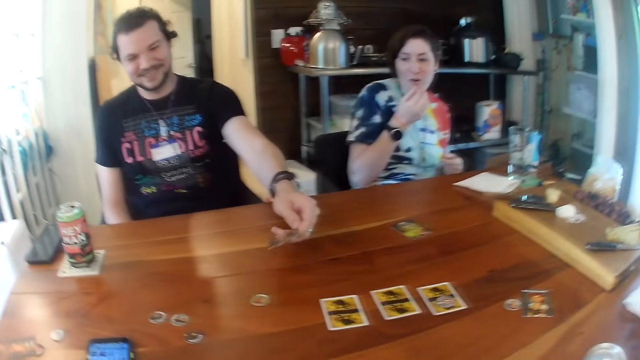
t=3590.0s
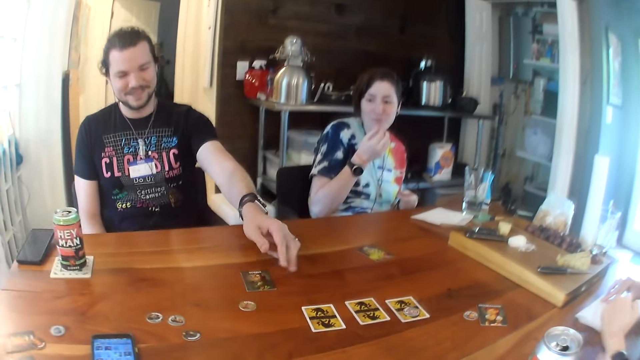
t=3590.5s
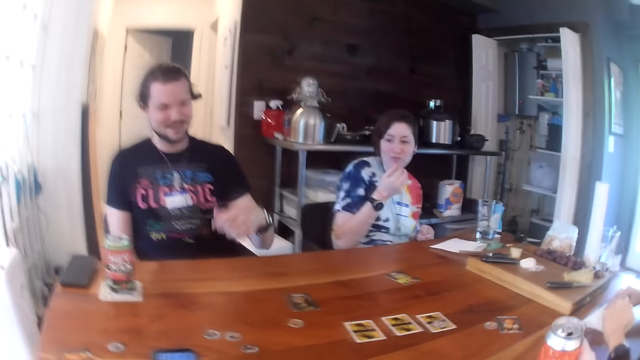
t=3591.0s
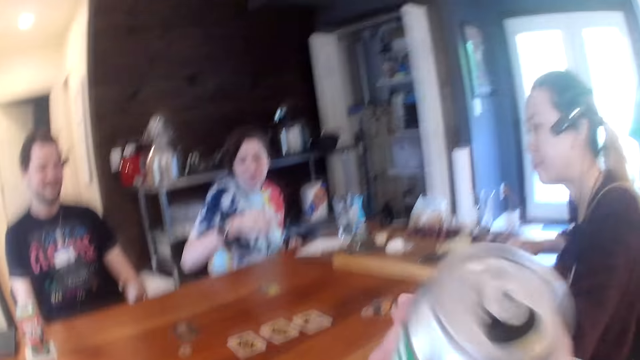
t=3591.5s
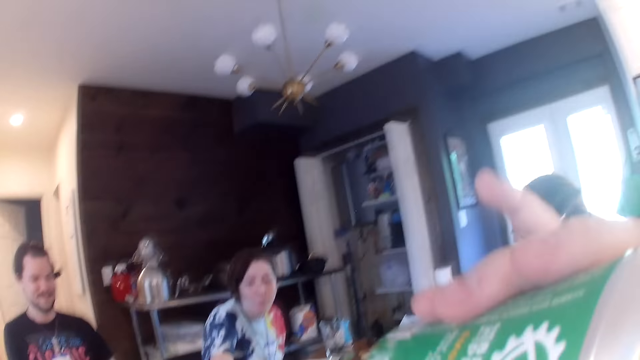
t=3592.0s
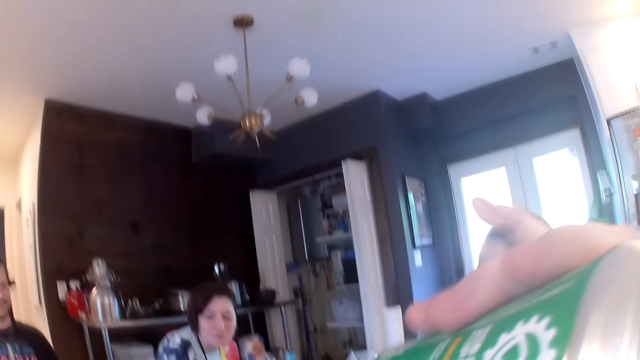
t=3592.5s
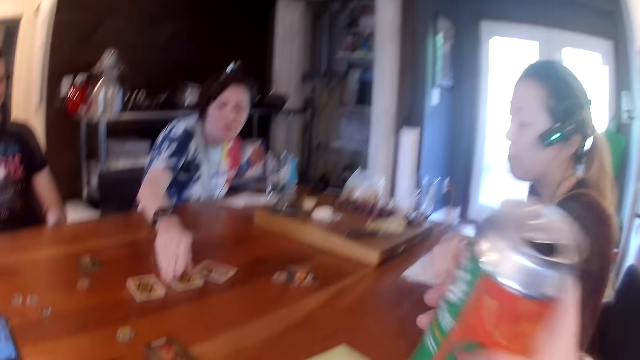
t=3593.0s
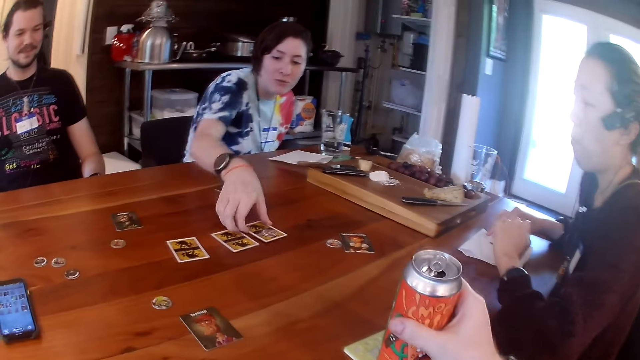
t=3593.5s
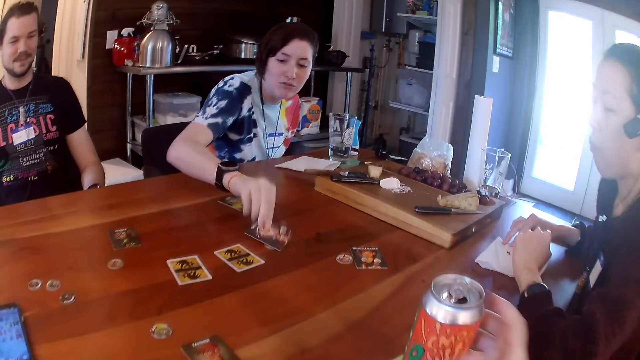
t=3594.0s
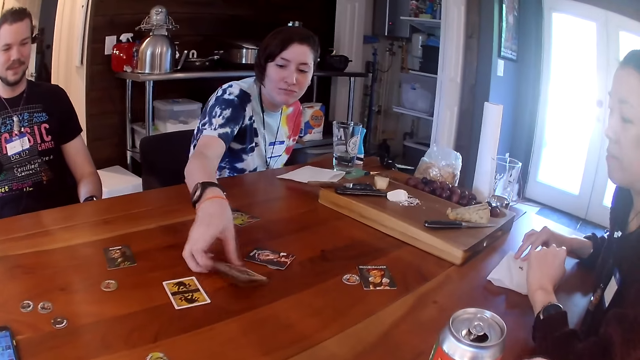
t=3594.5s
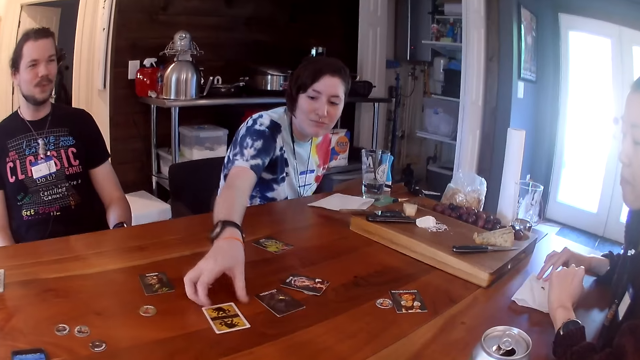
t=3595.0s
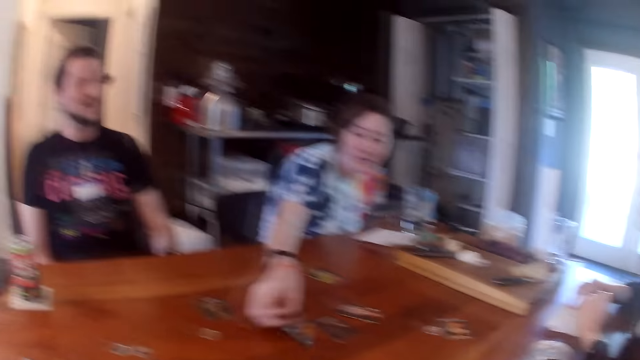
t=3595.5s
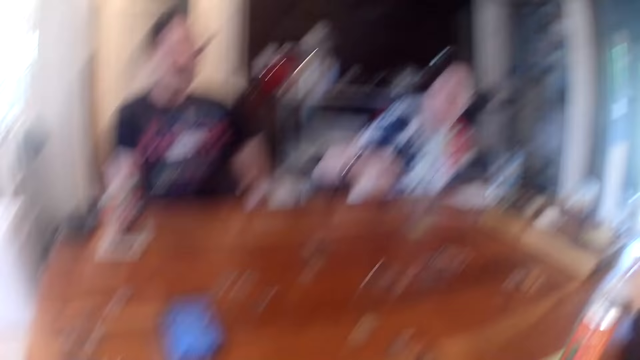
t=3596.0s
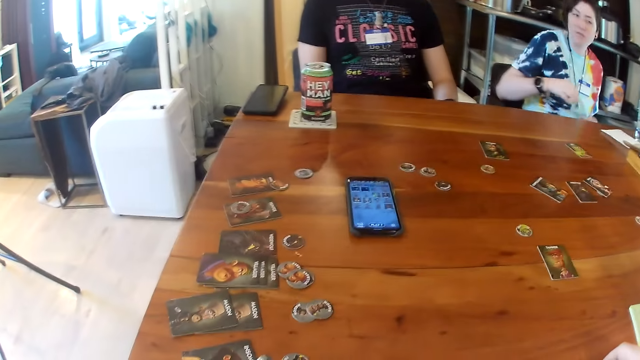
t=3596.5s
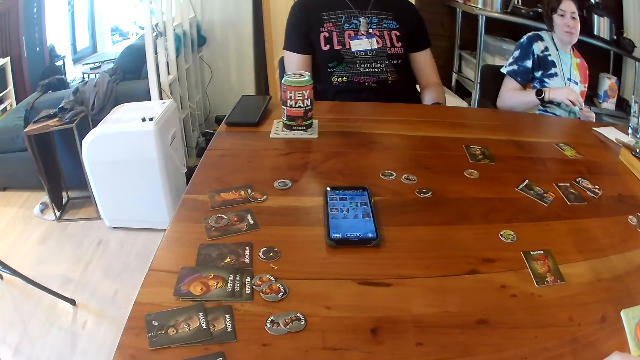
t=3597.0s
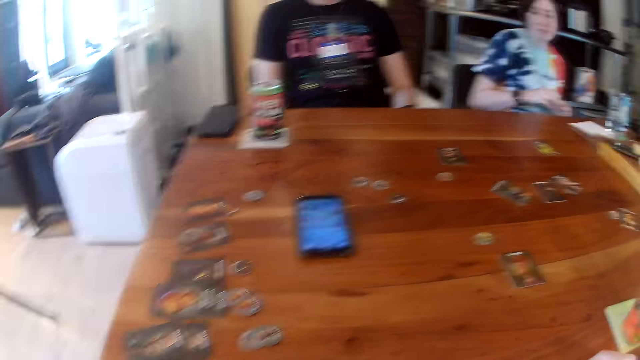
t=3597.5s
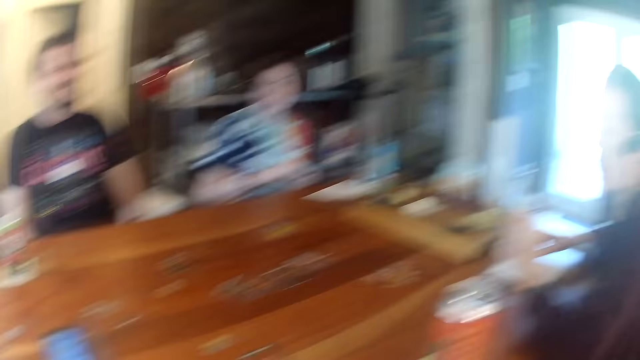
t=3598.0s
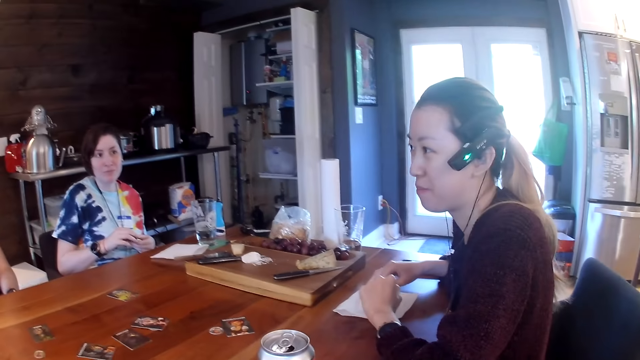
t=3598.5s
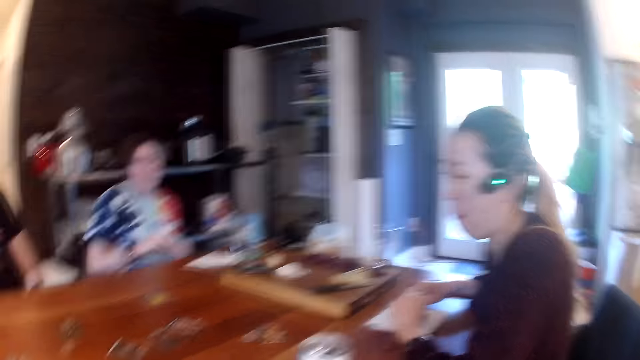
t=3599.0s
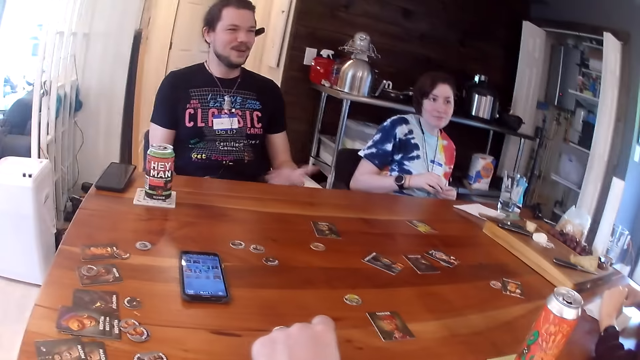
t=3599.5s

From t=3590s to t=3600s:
A man looks at the card. The camera wearer picks the can of soda from the coaster on the table with his right hand. The man places a card on the table. The camera wearer drinks from the can of soda in his right hand. A woman touches a card on the table with her right hand. She flips a card from the table with her right hand. The camera wearer places the can of soda in his right hand on the coaster. The woman flips a card from the table with her right hand. She does so again. The man converses to the colleagues. The camera wearer looks at the table. Another woman converses to the colleagues. The camera wearer looks at the other woman.

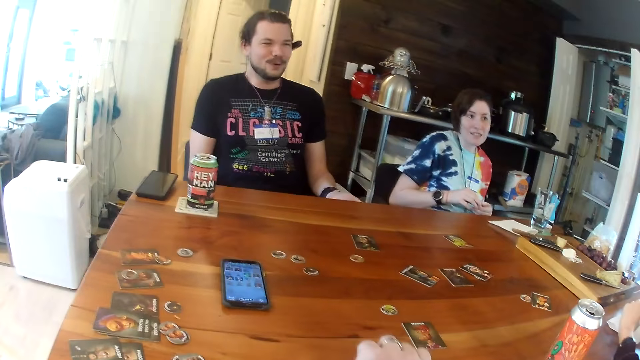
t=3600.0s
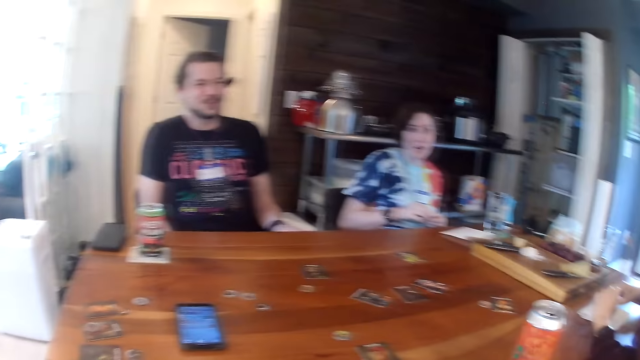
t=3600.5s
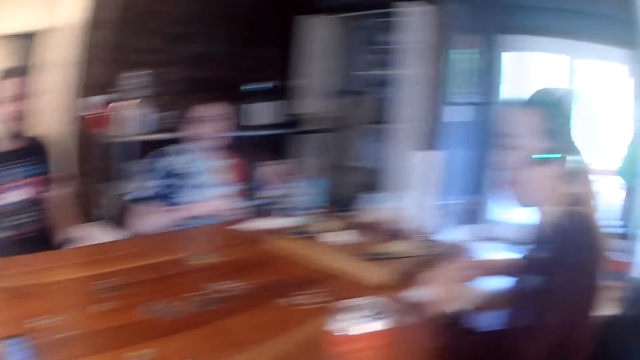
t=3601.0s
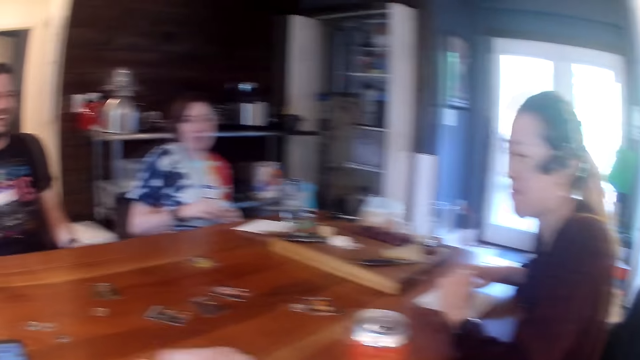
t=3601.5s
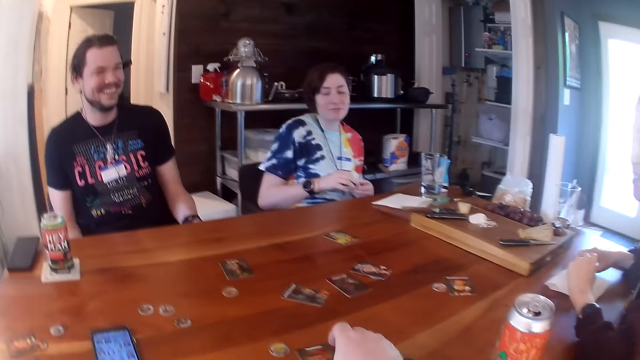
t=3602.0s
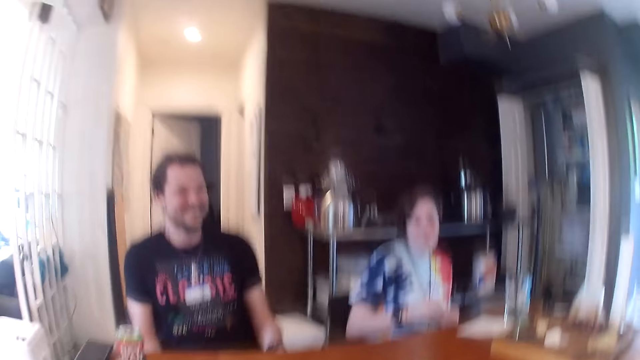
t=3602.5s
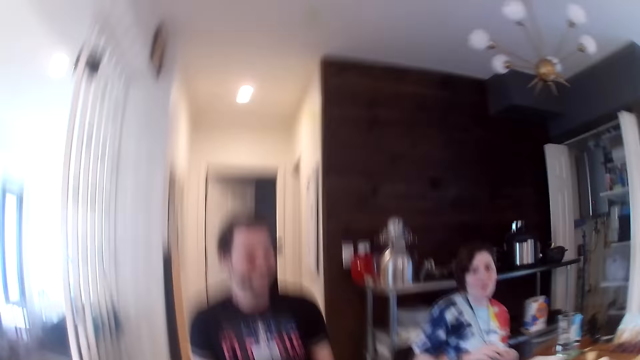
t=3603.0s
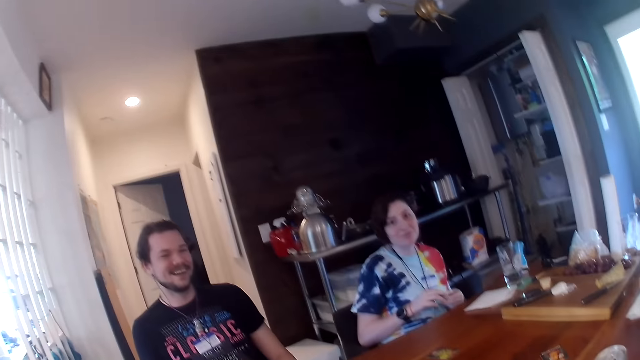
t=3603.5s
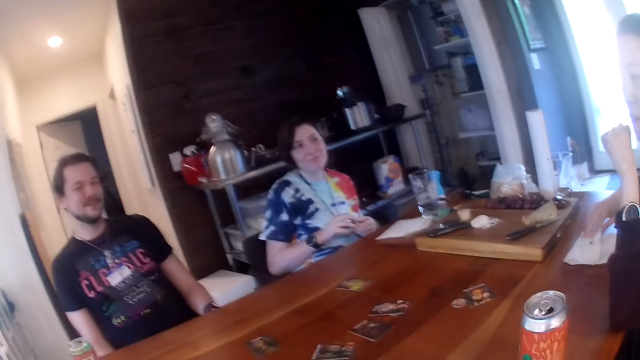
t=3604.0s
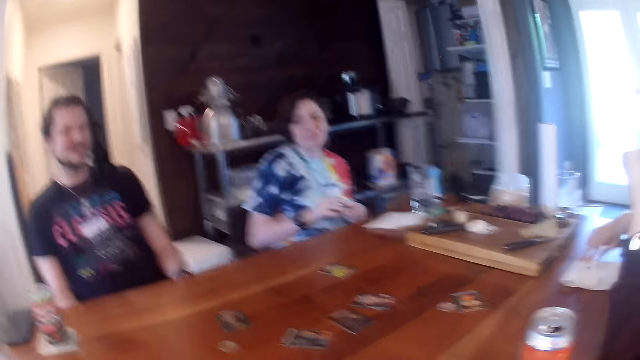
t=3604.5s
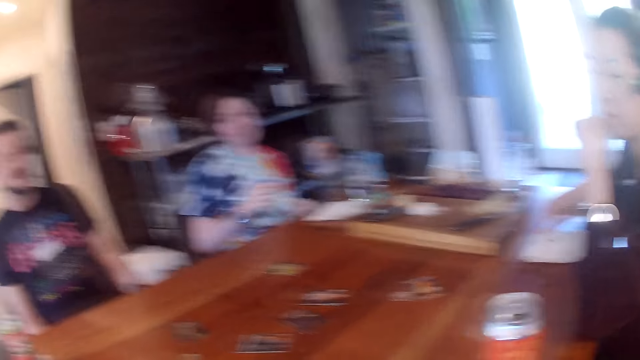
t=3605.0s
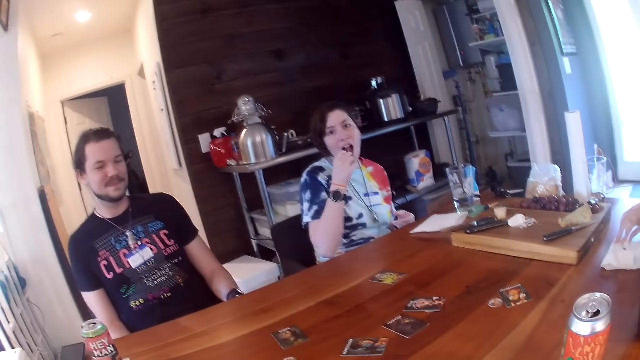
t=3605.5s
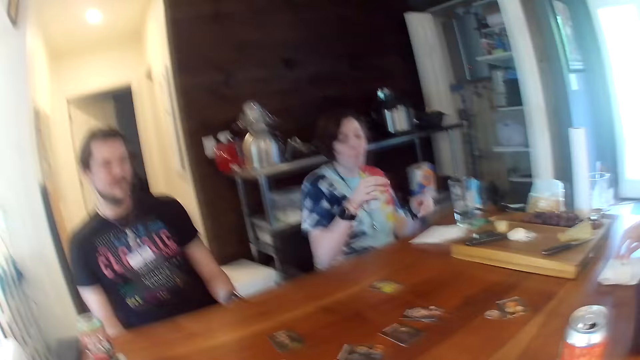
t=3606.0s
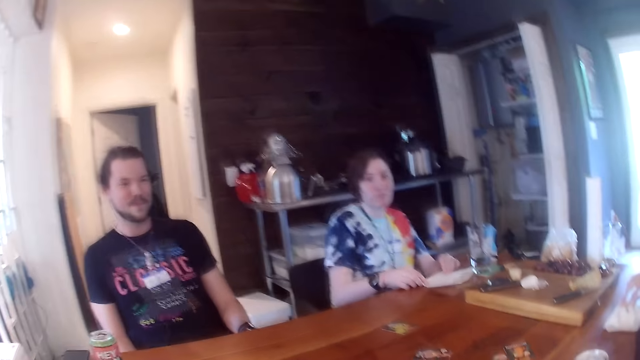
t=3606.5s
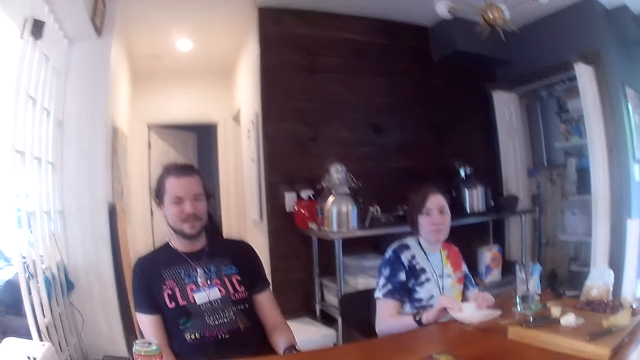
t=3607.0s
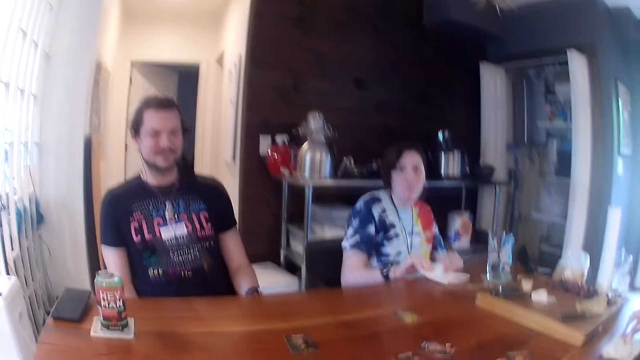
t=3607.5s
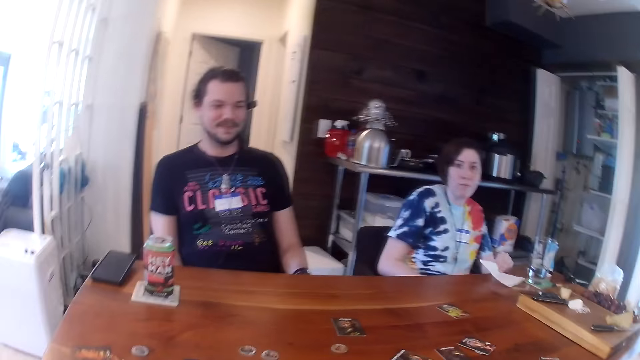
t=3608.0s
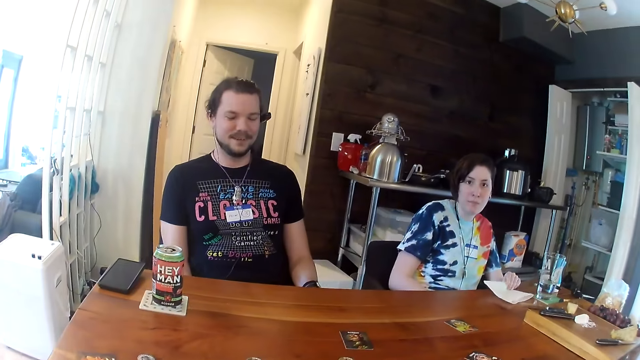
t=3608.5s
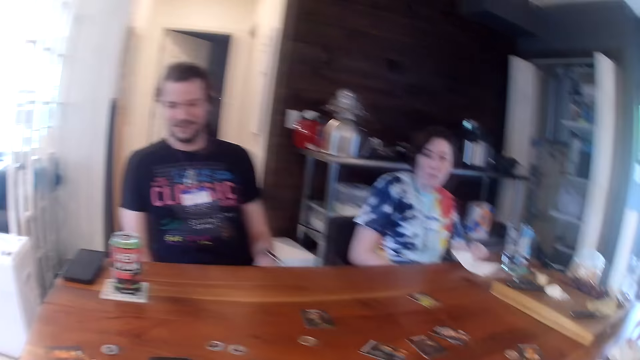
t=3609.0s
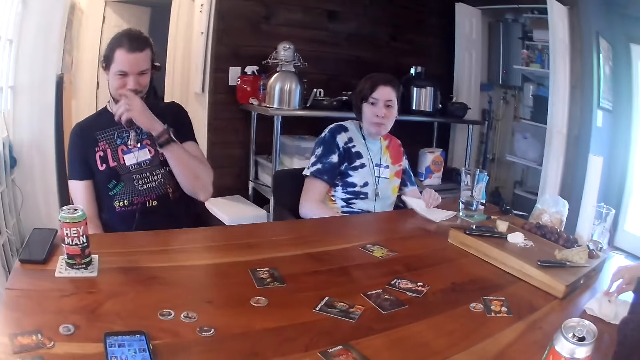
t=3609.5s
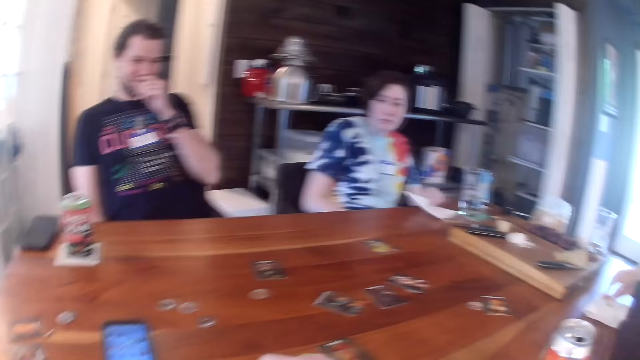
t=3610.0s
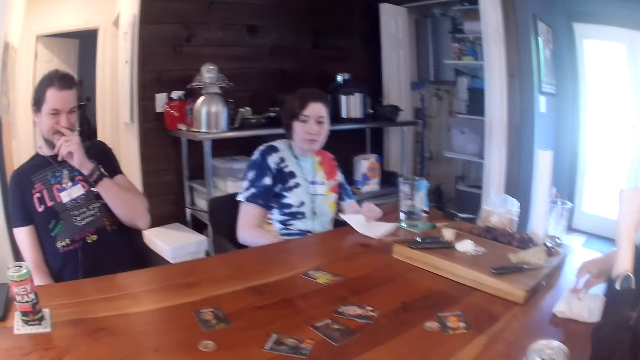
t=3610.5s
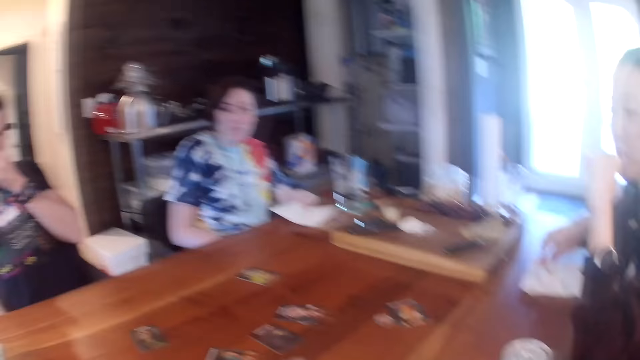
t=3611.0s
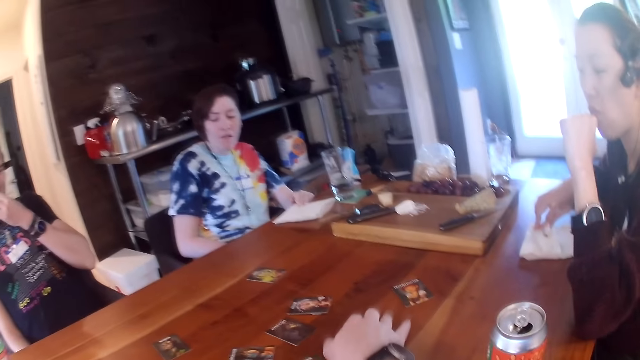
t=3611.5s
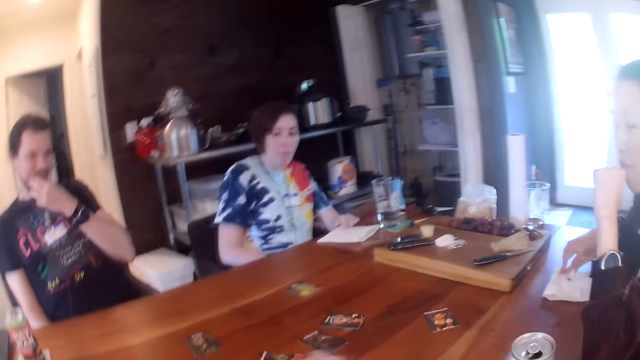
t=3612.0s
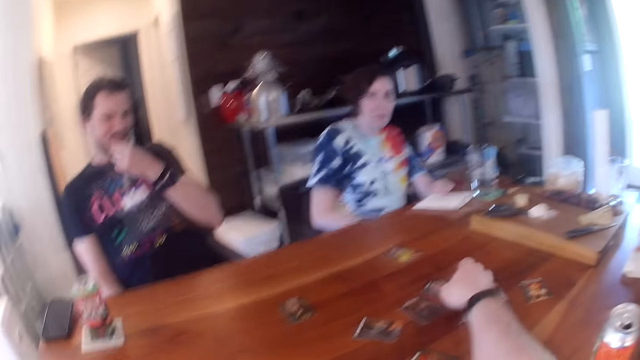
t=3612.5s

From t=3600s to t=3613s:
The camera wearer moves a hand on the table. He looks at a woman. He moves a card on the table with his right hand. He looks at a man. He converses to the colleagues. He looks at the table. Another woman places the hands on the table. She rubs both hands on a napkin on the table. She takes a serviette. She holds the napkin in her left hand. The camera wearer looks at the colleagues. The man rubs his nose with his left hand. The camera wearer moves the cards on the table. He takes a card on the table. He picks a game token from the table with his right hand. The man touches his face with his right hand. The camera wearer arranges cards on the table.
